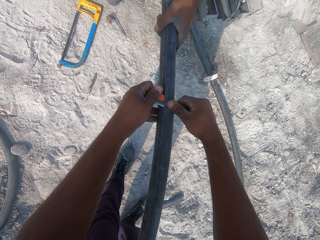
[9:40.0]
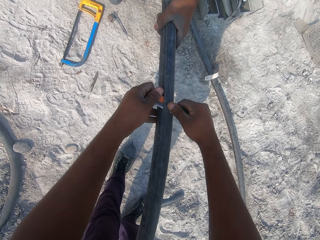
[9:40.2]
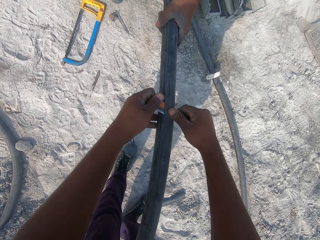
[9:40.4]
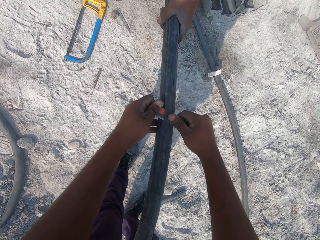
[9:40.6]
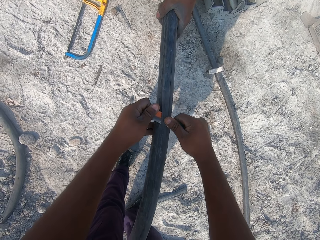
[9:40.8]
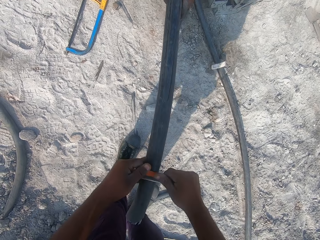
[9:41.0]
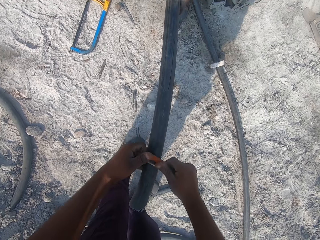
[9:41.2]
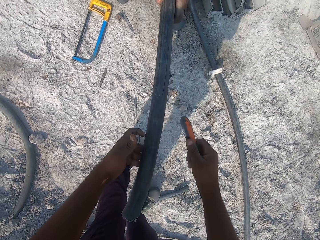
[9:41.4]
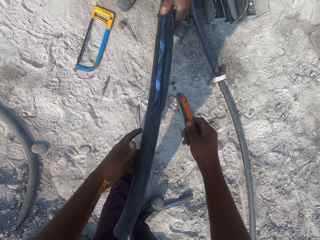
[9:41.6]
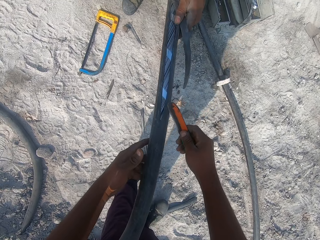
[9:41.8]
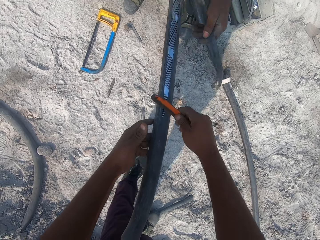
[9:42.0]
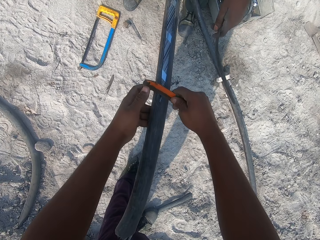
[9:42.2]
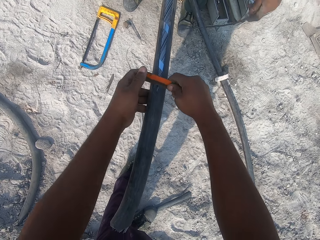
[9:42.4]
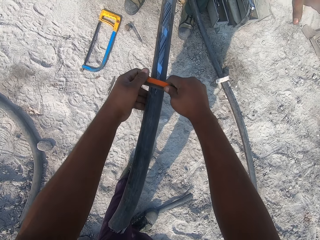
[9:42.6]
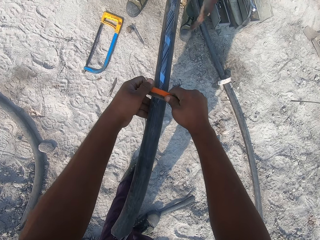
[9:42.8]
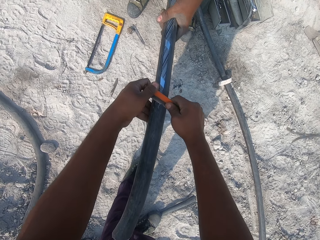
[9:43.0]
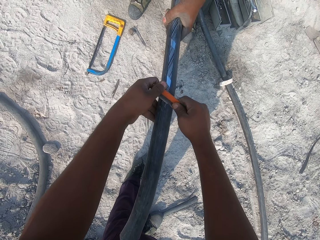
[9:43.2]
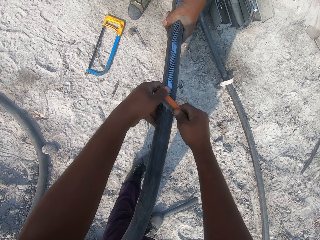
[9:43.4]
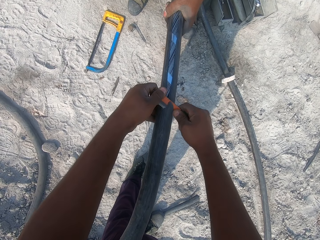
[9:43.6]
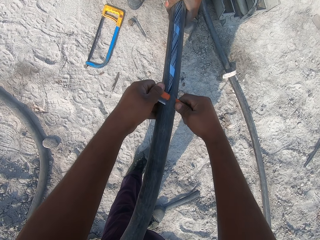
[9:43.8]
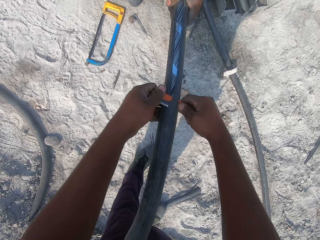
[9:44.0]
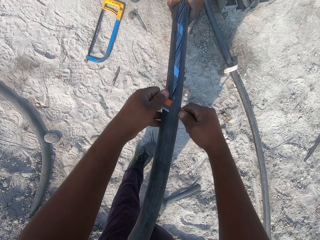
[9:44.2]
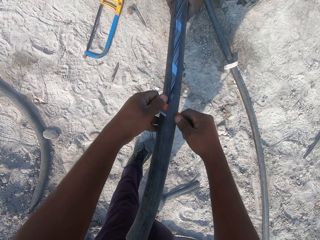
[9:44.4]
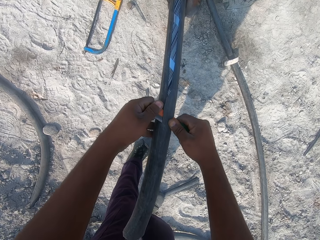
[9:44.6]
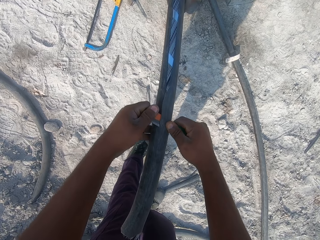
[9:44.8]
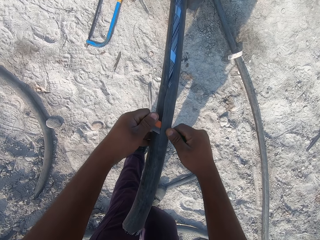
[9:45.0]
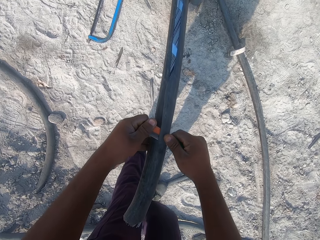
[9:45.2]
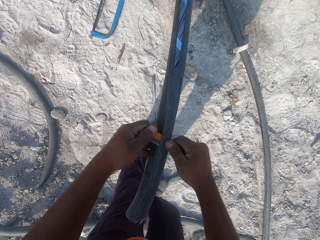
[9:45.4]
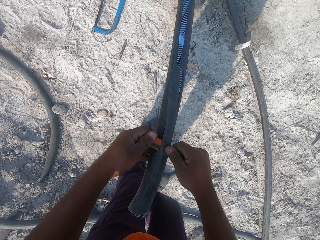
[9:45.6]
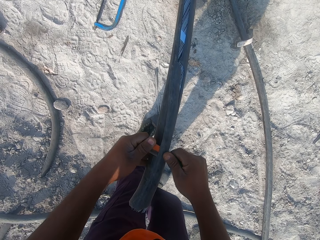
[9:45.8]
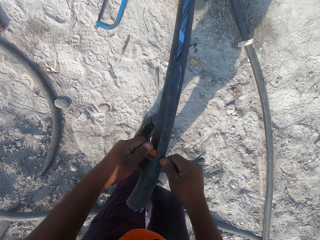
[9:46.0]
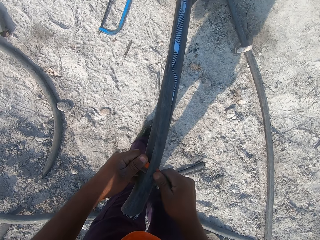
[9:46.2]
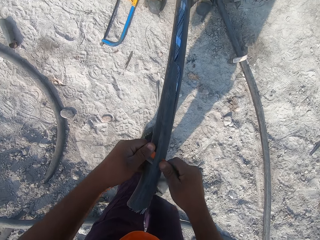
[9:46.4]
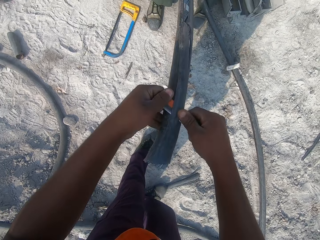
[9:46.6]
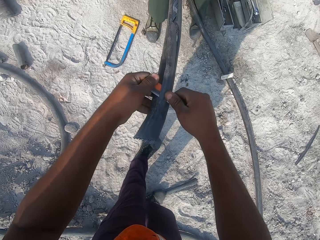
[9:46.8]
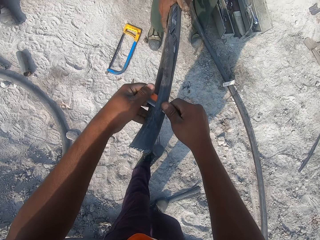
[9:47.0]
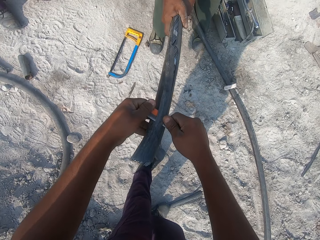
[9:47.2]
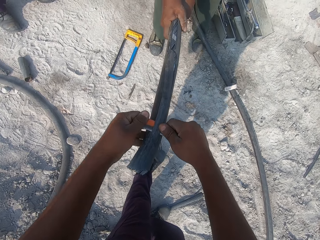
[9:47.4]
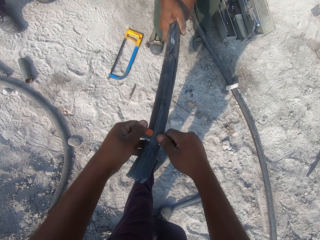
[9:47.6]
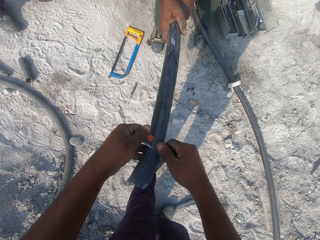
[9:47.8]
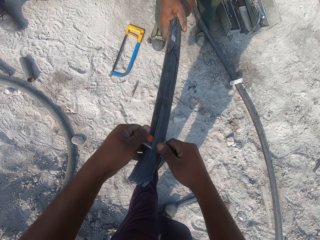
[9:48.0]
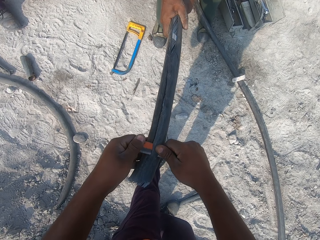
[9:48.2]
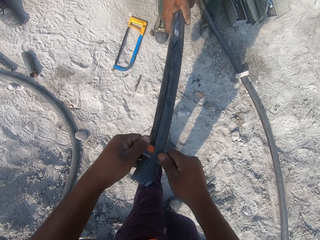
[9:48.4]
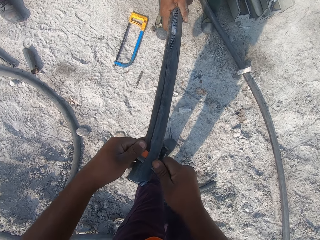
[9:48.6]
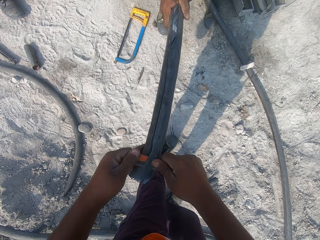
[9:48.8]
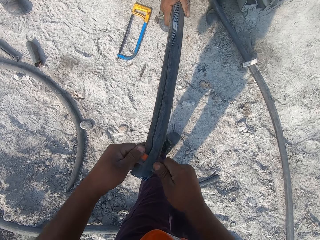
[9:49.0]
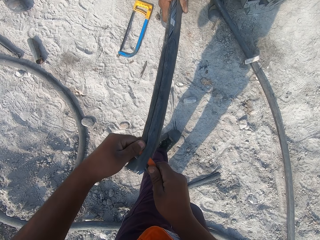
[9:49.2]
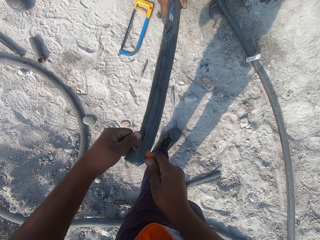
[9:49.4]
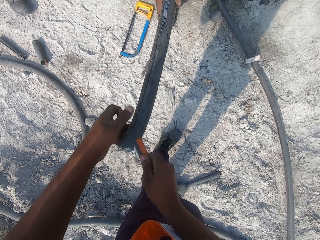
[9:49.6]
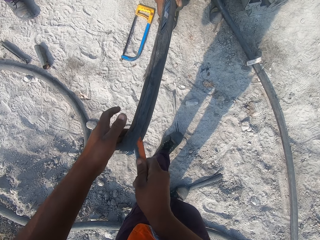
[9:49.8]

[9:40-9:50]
A man throws a cable away and holds the heavy duty power cable. The camera wearer cuts the heavy duty power cable.

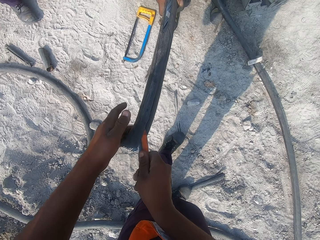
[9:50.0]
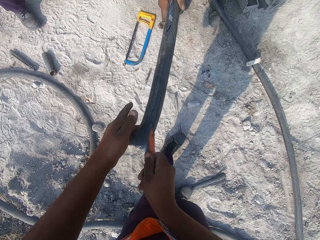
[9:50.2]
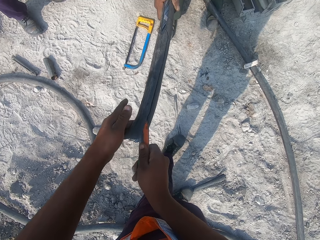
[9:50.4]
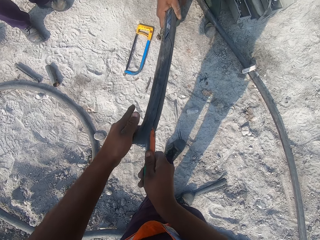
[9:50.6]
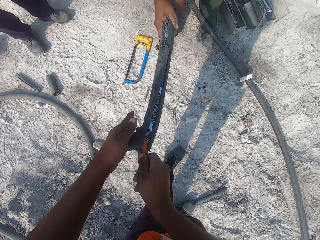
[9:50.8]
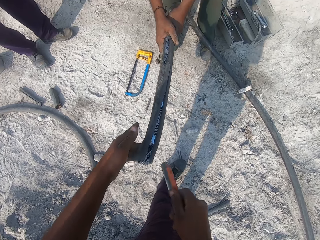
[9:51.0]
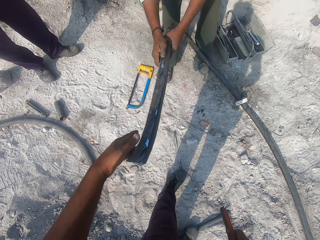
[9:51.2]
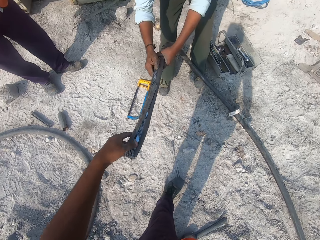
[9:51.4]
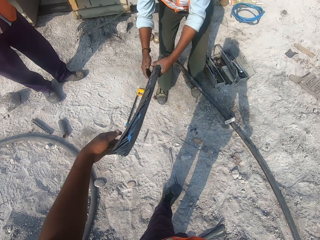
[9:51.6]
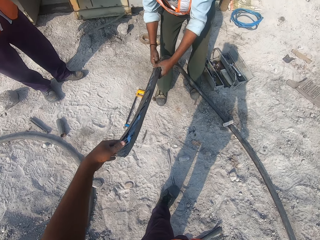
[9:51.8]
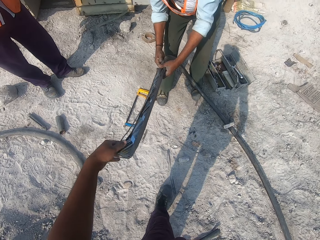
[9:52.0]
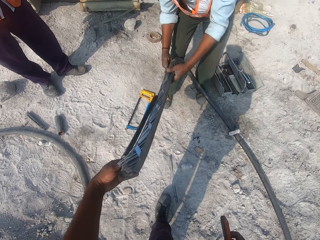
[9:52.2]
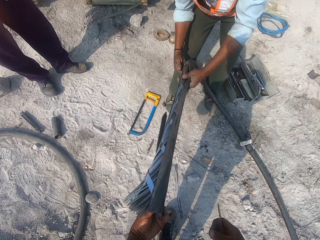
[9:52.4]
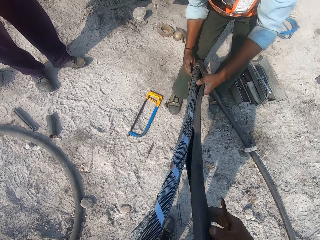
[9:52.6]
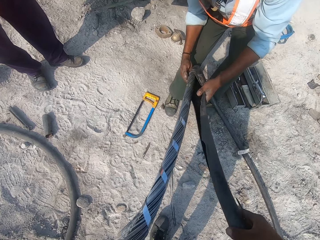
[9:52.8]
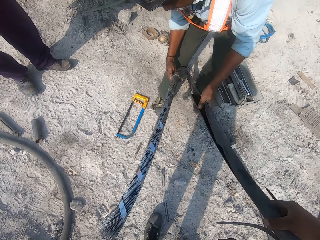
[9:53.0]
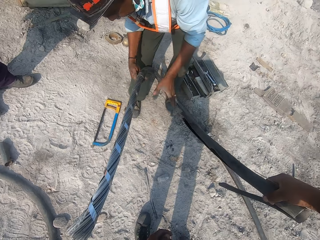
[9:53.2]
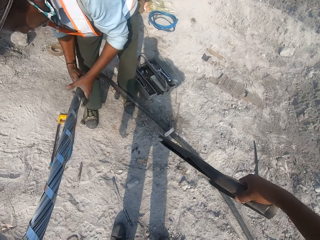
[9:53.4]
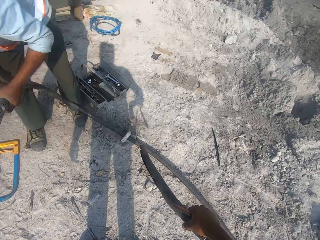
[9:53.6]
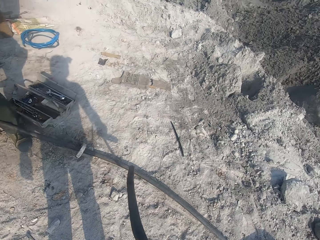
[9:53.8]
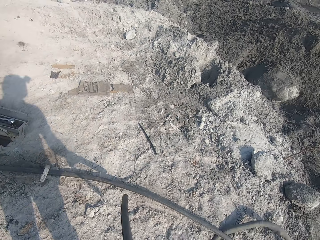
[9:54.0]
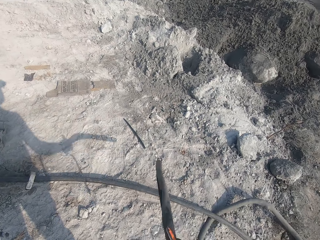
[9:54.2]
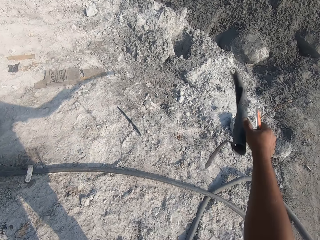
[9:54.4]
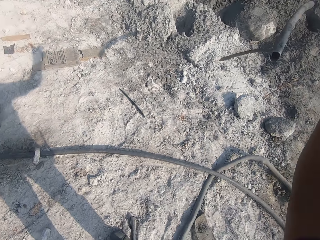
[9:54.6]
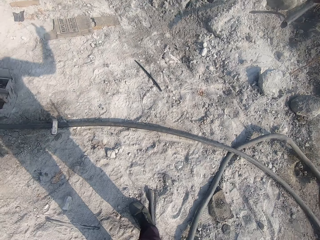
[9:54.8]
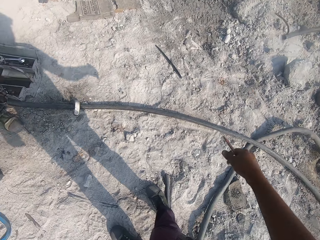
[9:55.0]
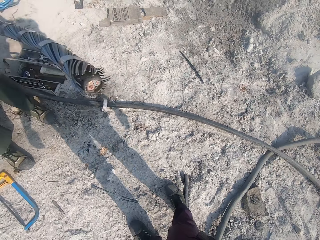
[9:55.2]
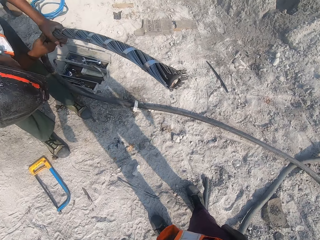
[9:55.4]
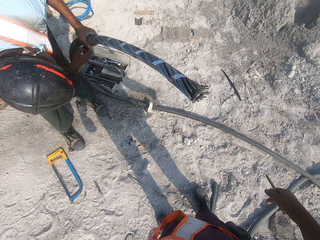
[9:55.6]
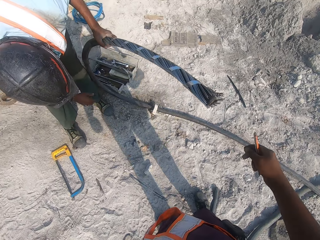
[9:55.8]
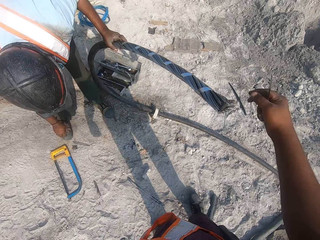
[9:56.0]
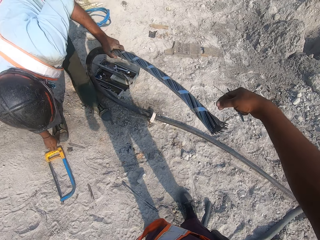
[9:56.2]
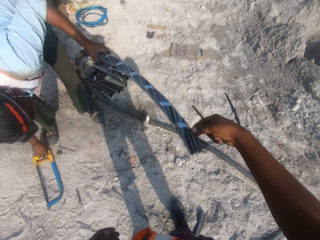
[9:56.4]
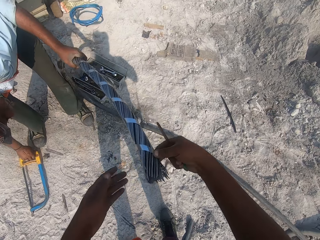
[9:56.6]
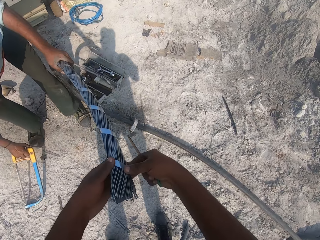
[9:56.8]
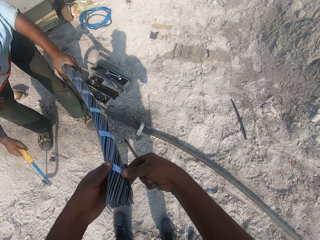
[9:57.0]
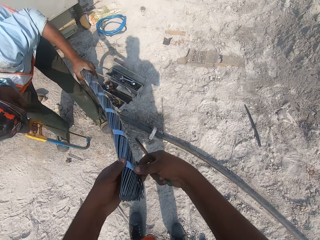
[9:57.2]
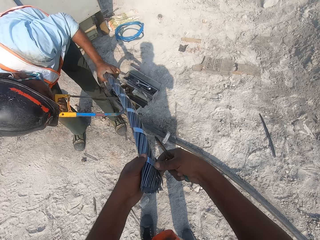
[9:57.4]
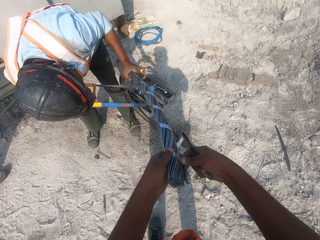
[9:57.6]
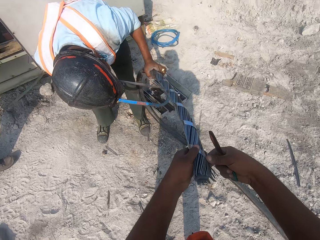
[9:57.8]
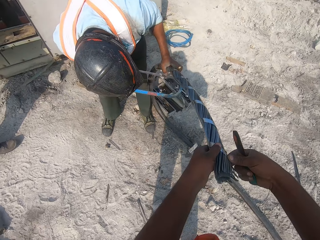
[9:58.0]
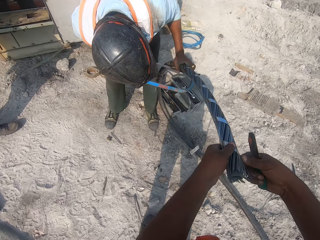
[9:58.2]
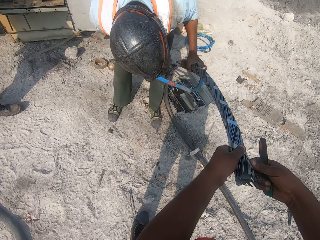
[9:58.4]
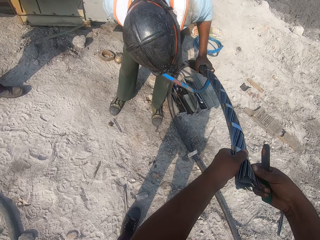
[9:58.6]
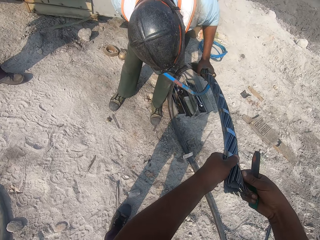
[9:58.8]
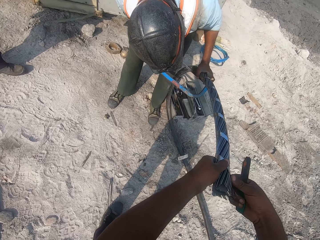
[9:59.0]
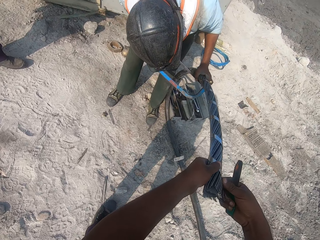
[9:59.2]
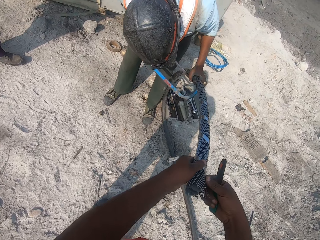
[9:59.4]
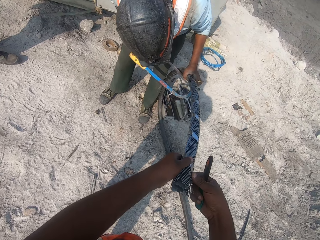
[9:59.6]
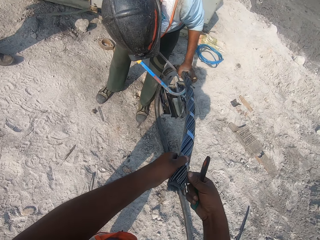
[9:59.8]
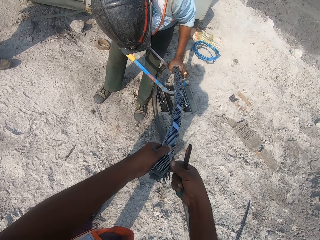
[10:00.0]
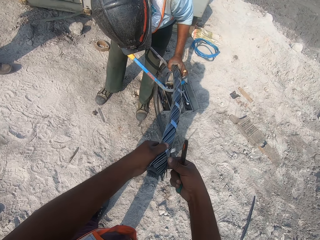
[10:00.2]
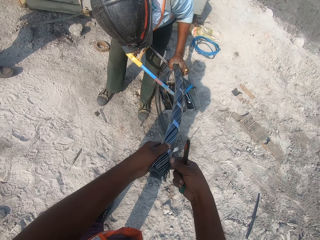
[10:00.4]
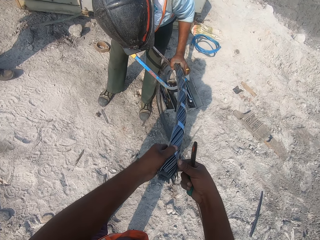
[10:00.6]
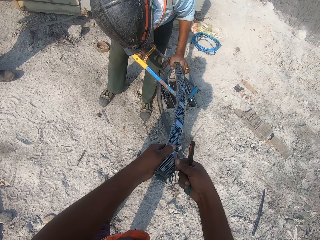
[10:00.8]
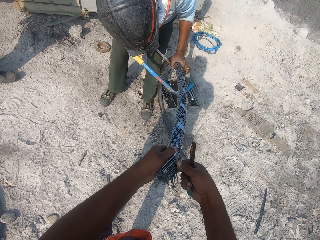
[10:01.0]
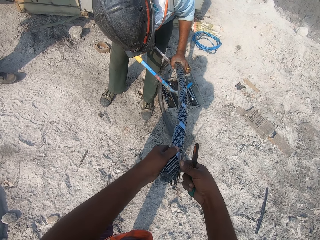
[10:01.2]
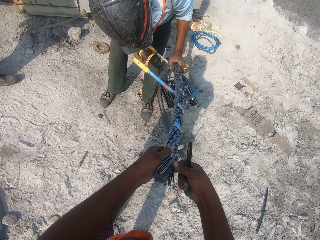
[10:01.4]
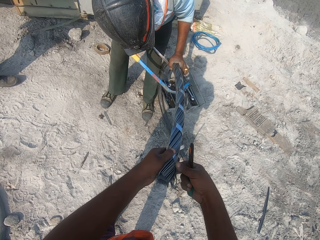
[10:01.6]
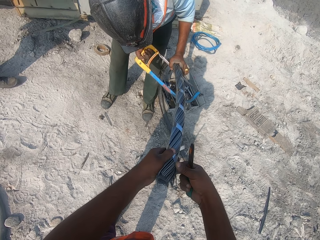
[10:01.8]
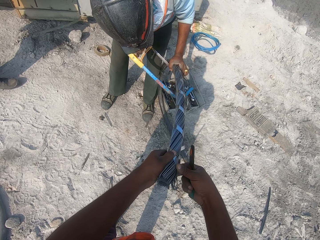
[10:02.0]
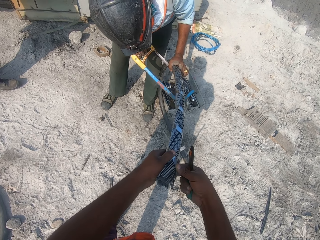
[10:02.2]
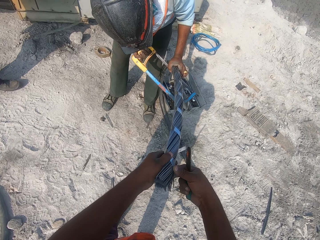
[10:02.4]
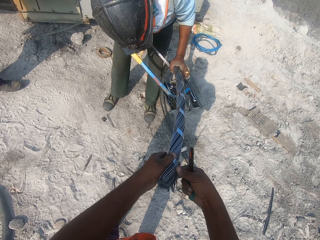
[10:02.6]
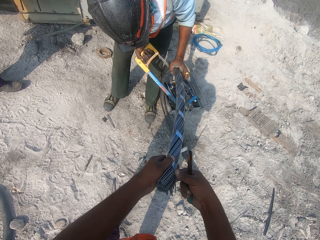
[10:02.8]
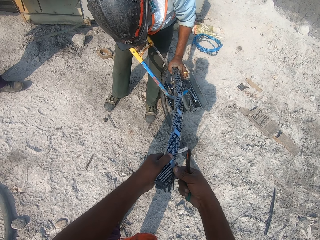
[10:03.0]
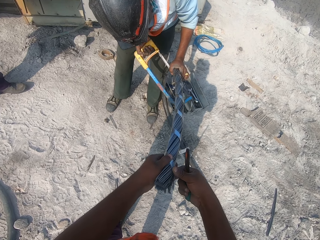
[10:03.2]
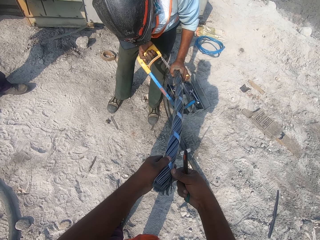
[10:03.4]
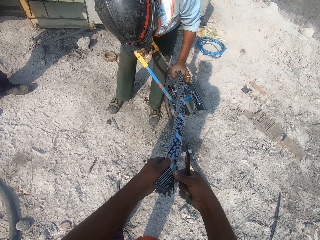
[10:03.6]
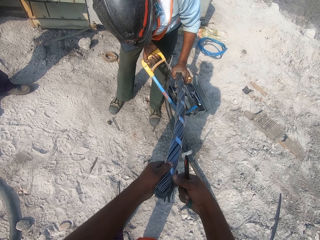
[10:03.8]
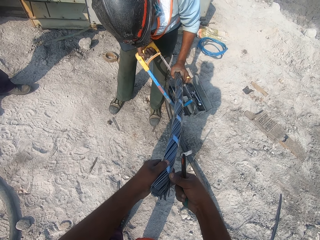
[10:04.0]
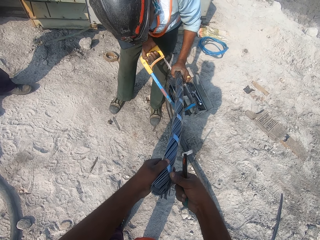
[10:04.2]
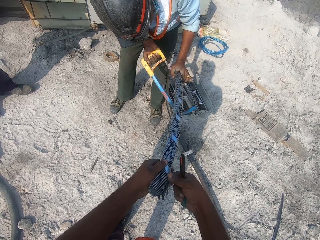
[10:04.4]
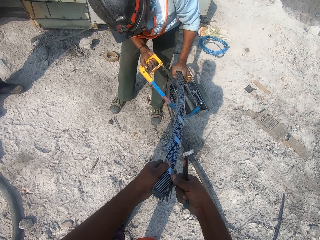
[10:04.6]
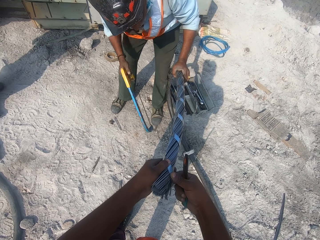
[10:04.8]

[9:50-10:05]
The camera wearer removes the power cable cover on the wires. They throw the power cable cover away. They hold the wires. They hold a power cable. A man cuts the power cable with a hacksaw.
